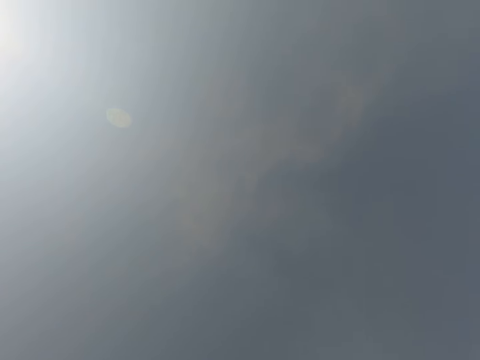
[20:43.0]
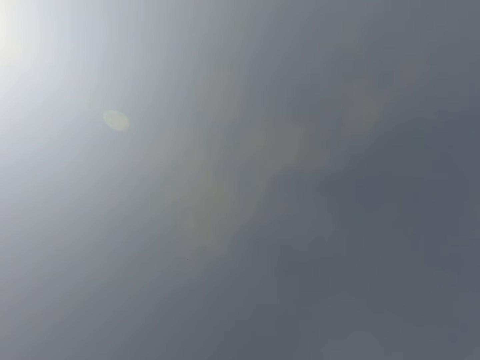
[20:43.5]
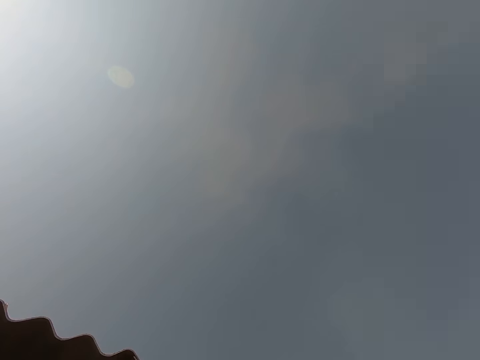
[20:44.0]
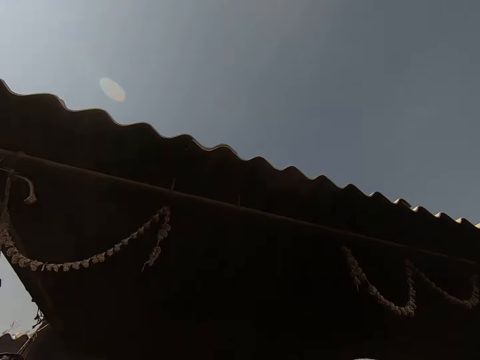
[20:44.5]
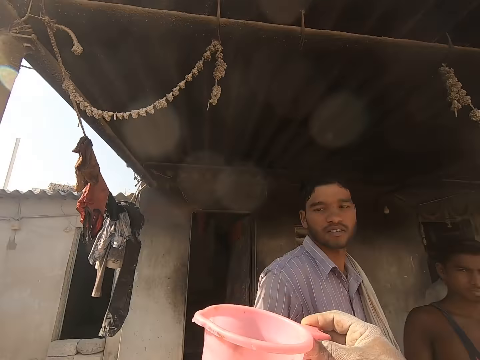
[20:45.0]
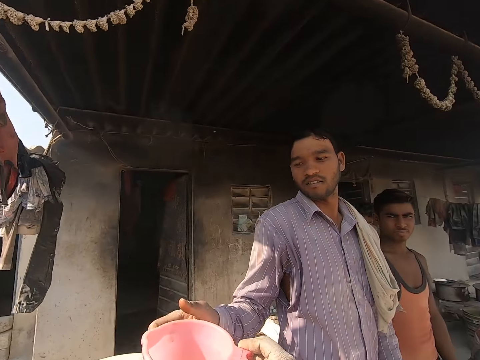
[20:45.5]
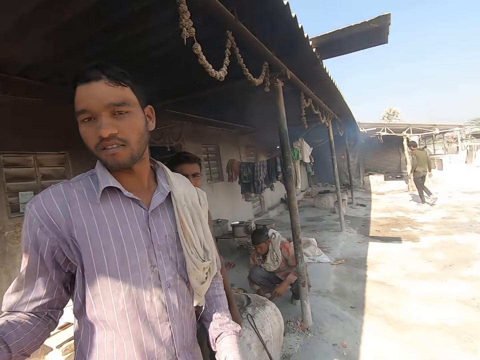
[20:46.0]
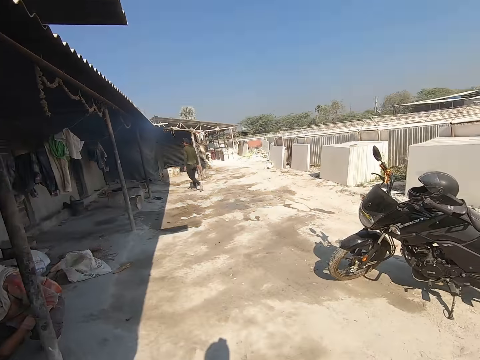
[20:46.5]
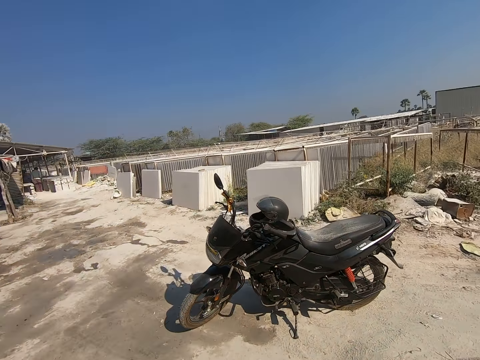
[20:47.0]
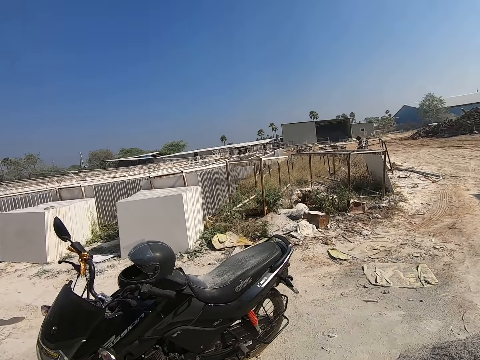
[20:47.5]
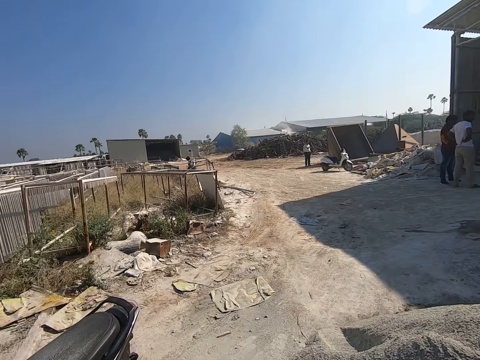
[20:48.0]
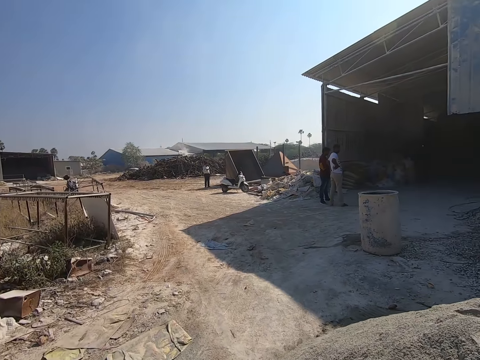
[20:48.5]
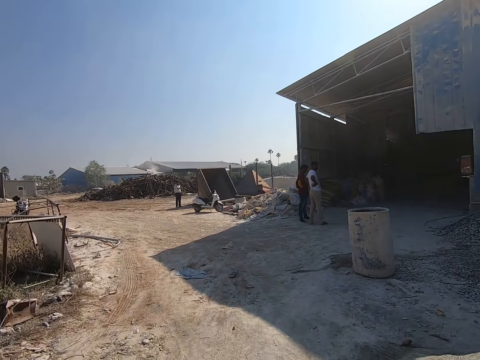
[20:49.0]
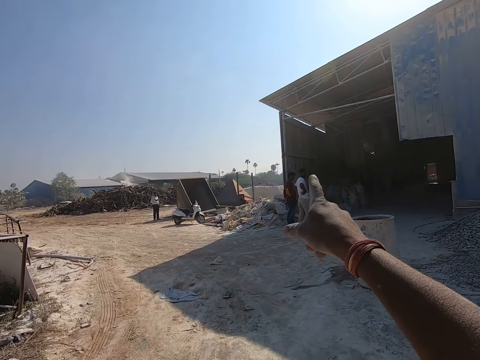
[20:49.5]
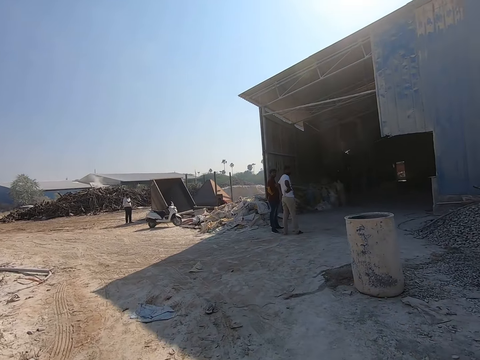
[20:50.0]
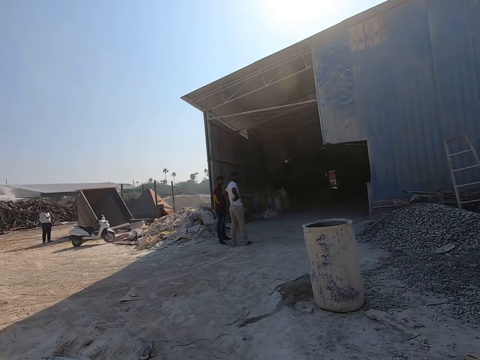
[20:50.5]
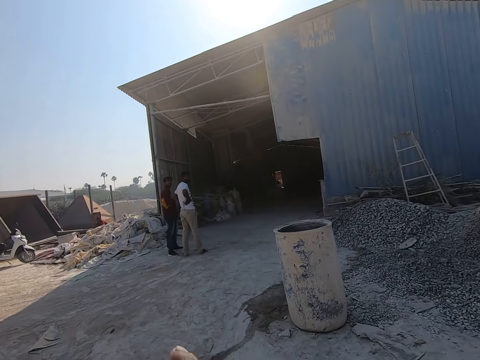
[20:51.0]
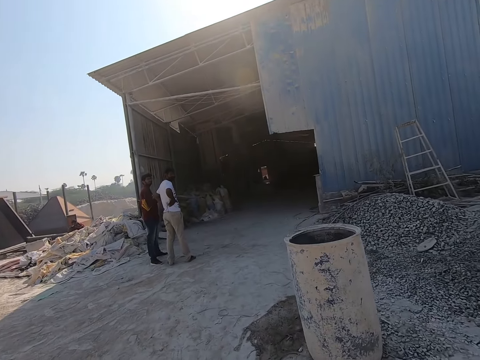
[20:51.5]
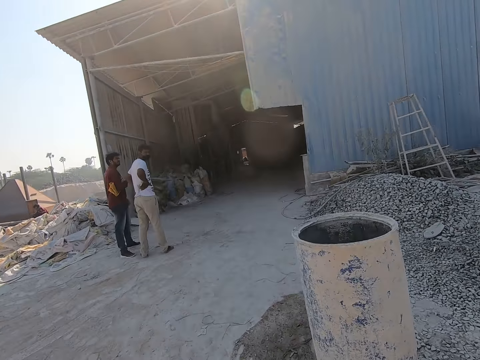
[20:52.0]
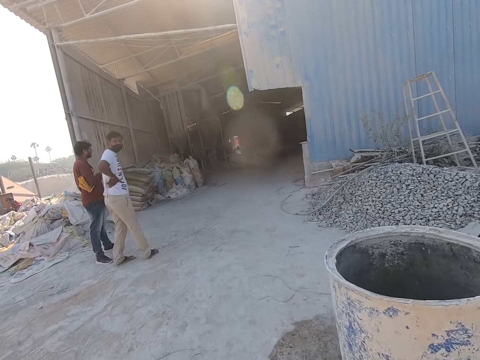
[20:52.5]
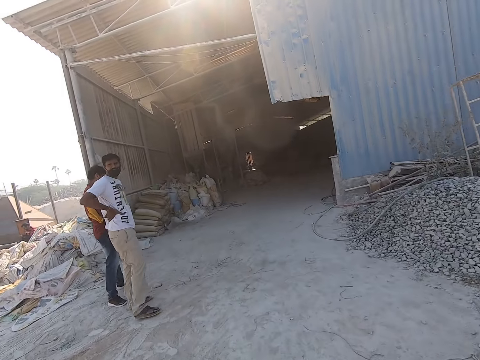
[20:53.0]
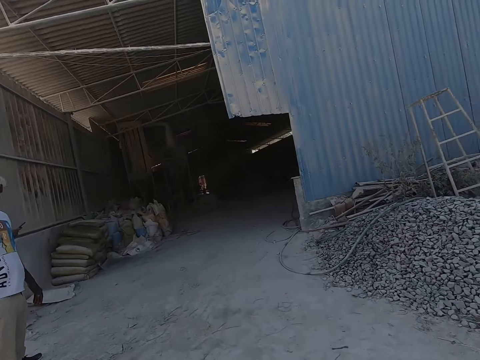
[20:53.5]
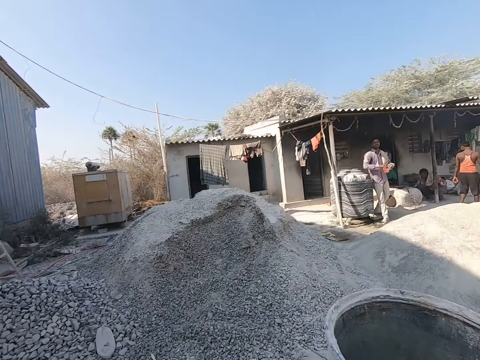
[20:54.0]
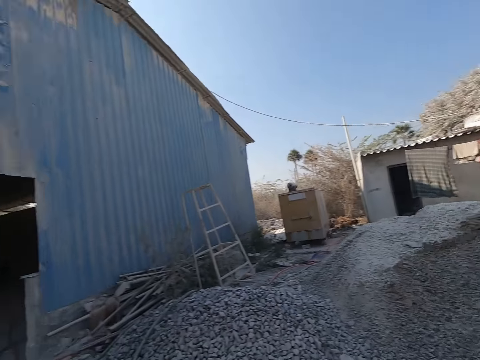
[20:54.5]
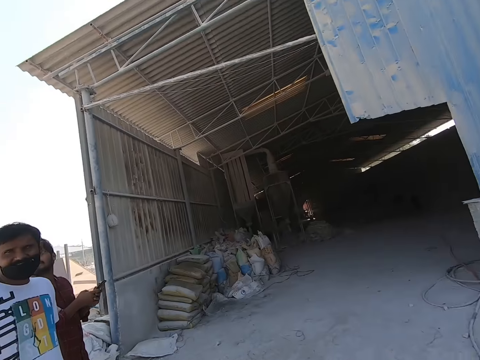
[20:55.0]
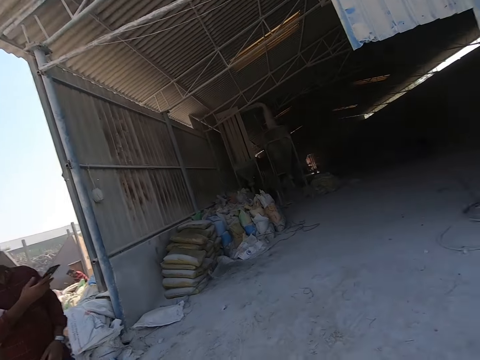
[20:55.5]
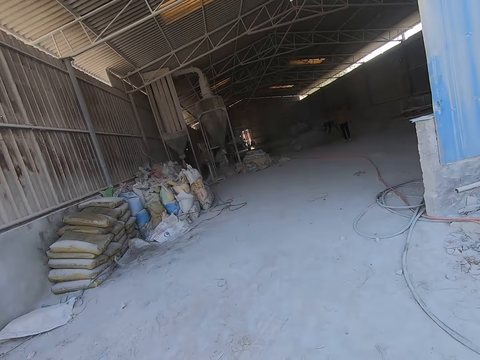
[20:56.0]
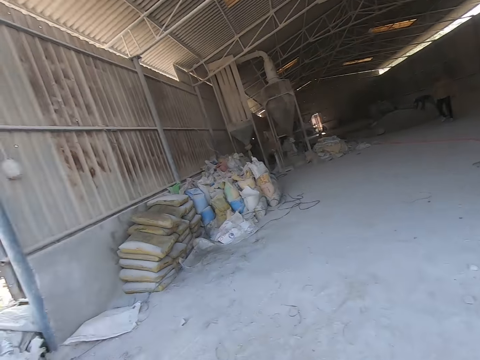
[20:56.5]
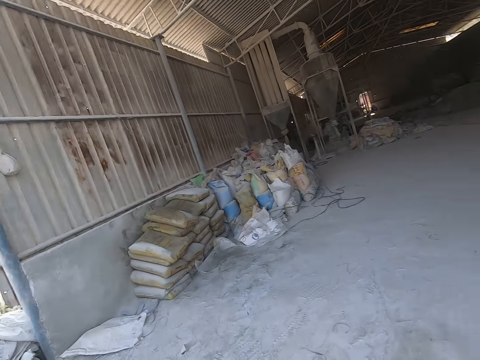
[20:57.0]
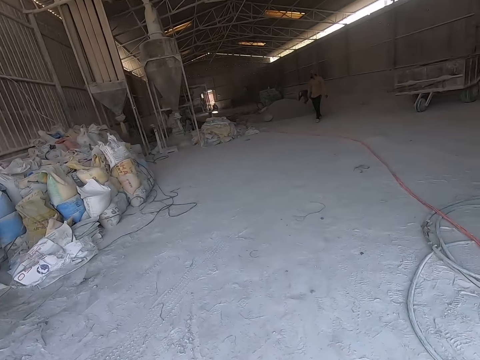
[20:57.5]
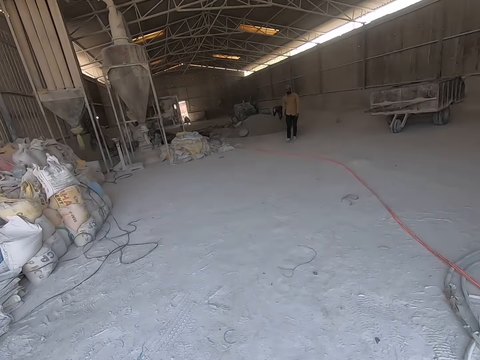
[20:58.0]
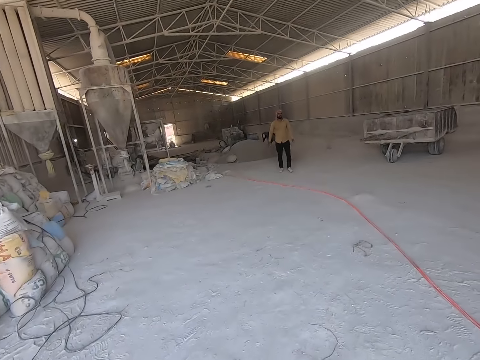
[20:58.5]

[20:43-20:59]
The camera wearer passes the cup in his right hand to a man outside the apartment. He walks away from the apartment at the construction site. He interacts with another man at the construction site. The other man holds a phone with both hands. The other man takes his left hand off the phone. The camera wearer walks at the construction site.

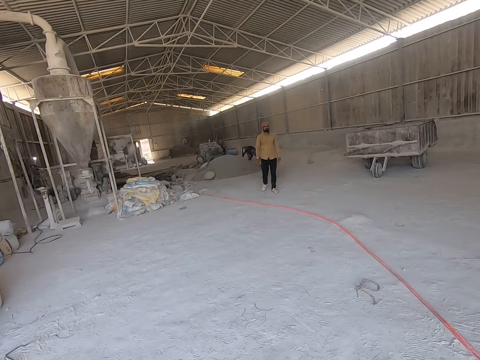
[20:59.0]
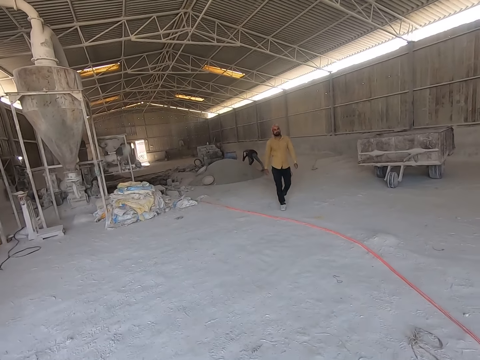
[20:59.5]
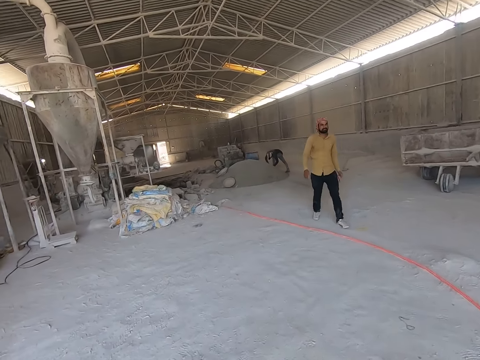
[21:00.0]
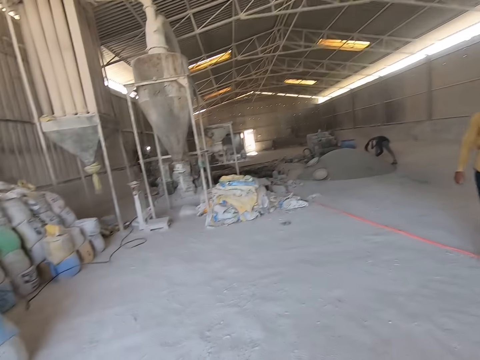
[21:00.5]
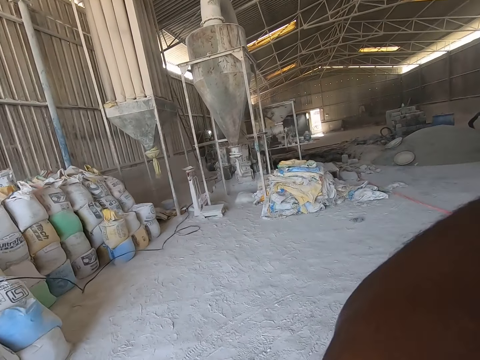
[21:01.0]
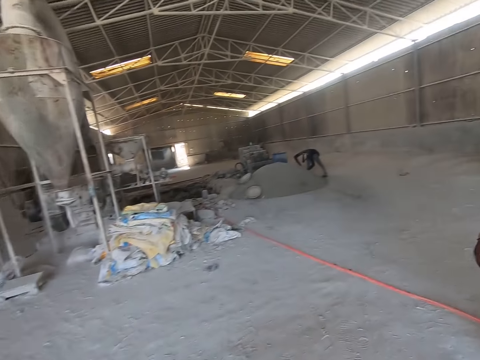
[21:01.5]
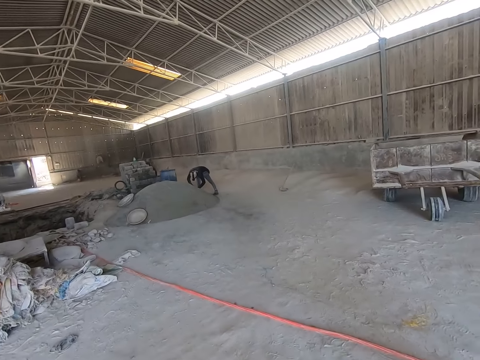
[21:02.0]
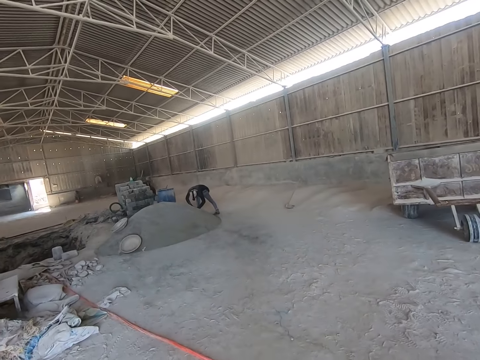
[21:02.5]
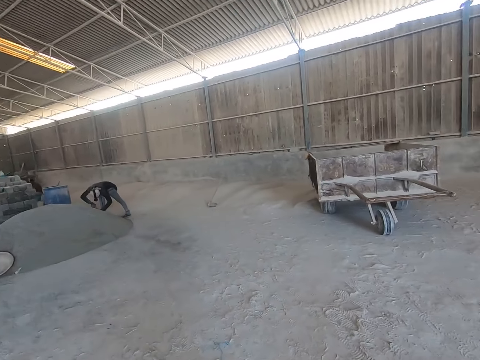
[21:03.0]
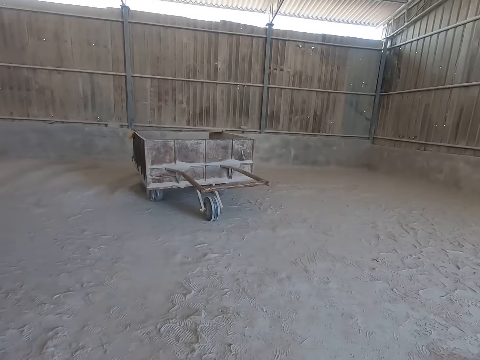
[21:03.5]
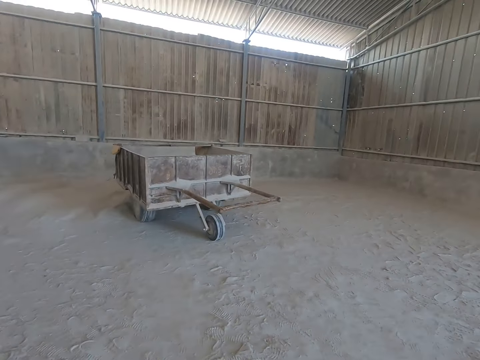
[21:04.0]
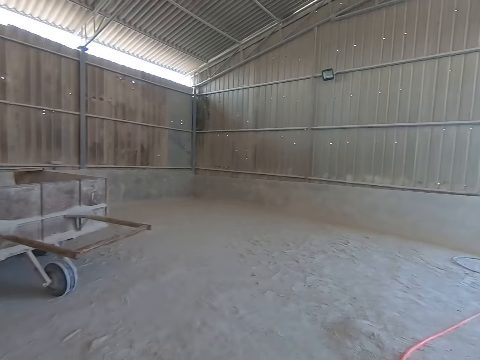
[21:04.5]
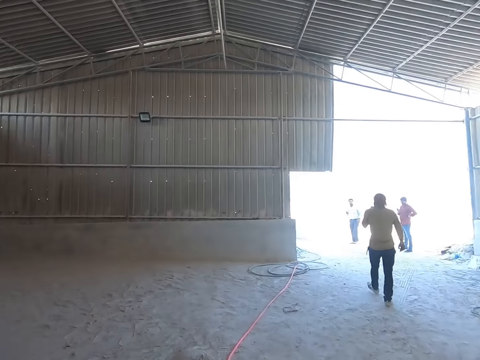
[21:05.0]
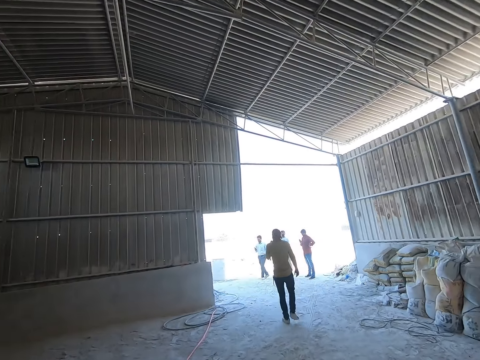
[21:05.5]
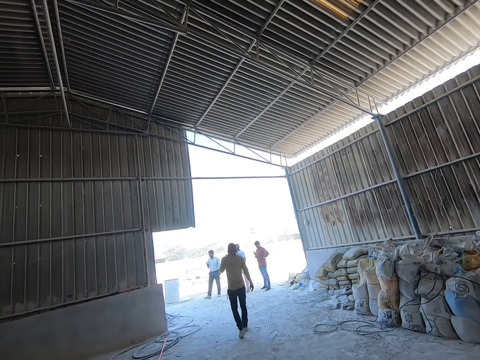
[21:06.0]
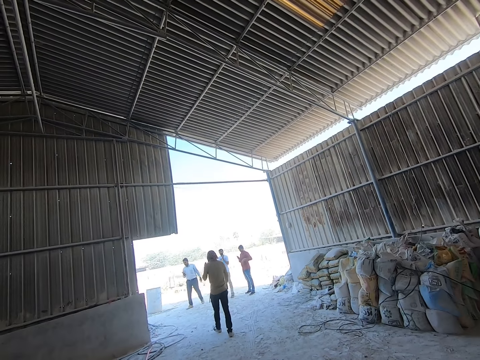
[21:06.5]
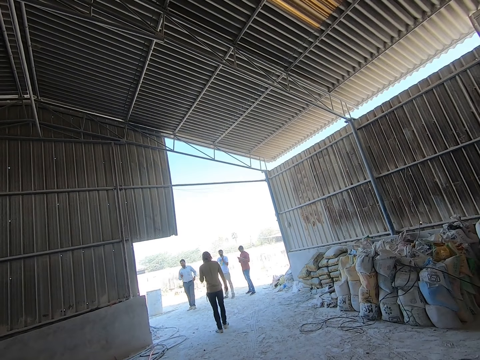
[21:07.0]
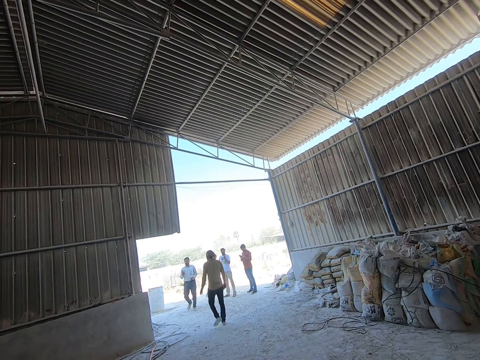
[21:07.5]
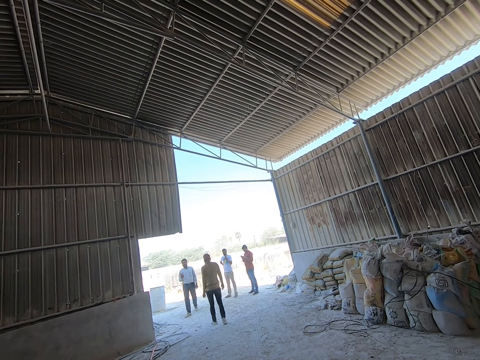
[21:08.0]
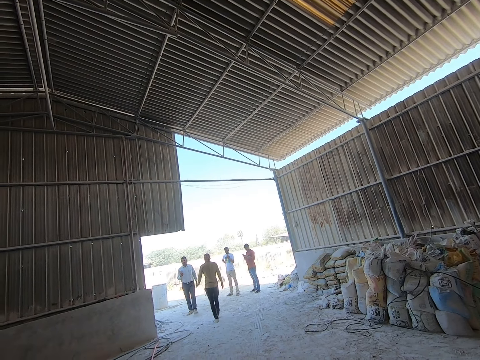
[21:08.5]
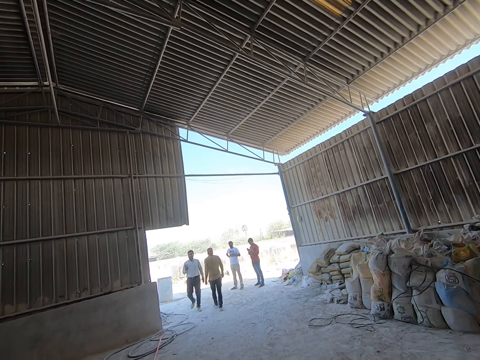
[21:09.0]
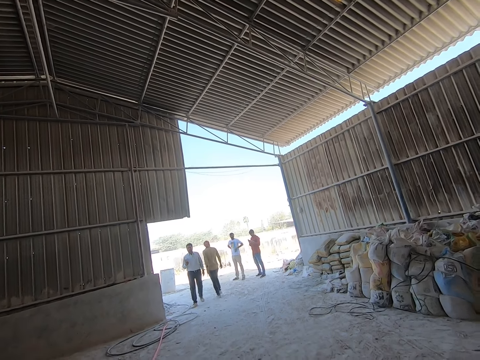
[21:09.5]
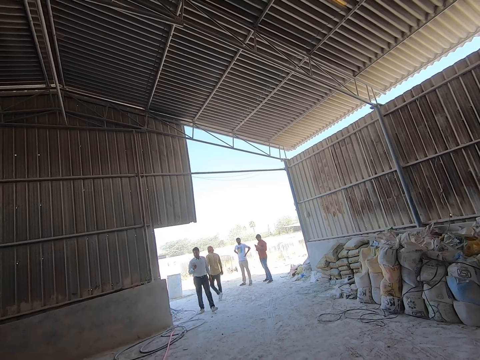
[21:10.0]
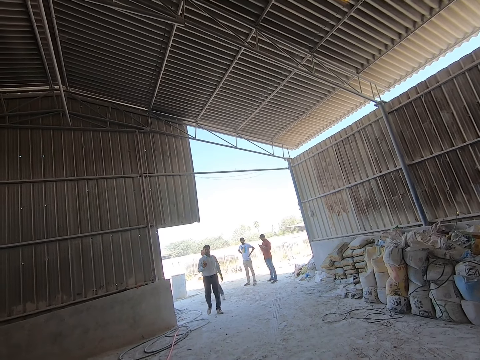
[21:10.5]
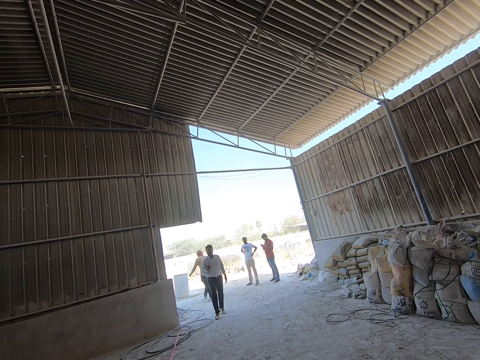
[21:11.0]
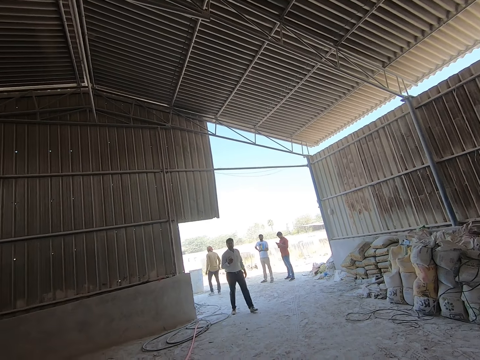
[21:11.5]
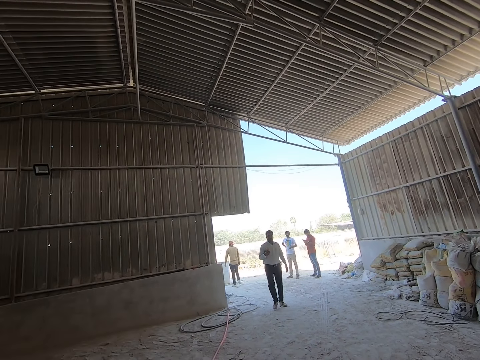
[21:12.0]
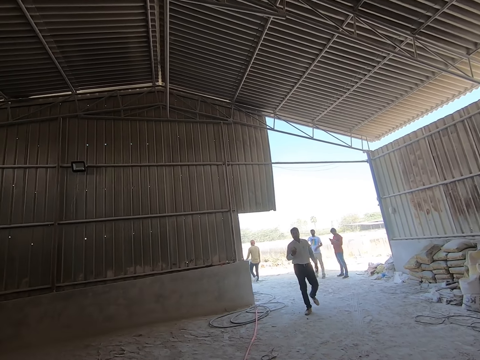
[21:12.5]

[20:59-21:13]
A man walks past the camera wearer at the construction site. The camera wearer interacts with another man at the construction site. The other man walks towards the camera wearer at the construction site.
